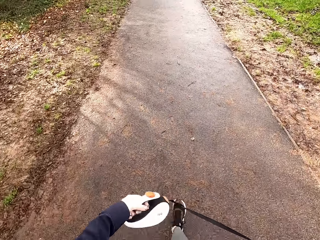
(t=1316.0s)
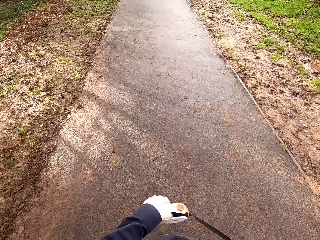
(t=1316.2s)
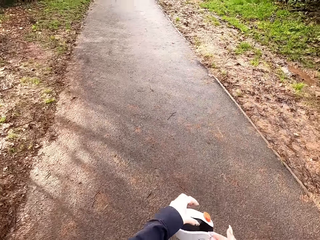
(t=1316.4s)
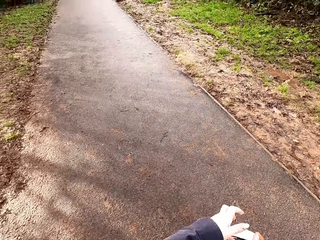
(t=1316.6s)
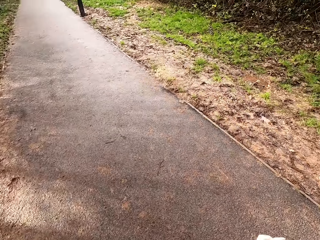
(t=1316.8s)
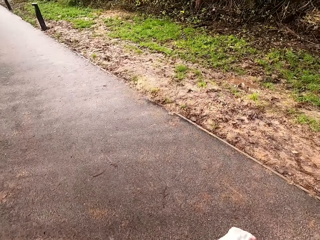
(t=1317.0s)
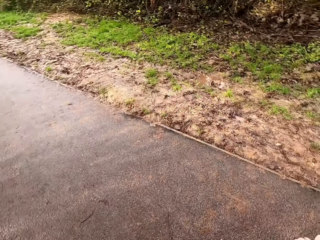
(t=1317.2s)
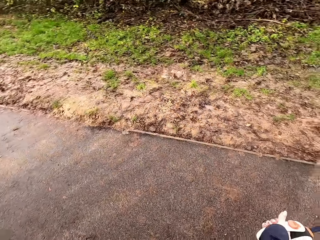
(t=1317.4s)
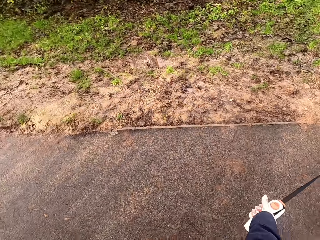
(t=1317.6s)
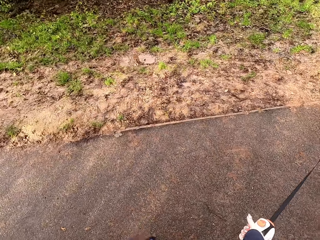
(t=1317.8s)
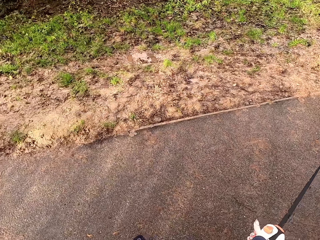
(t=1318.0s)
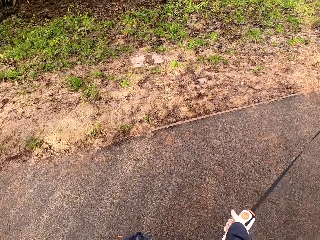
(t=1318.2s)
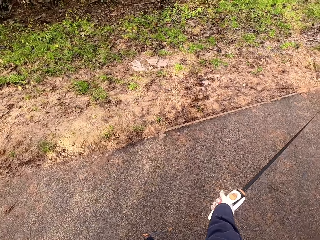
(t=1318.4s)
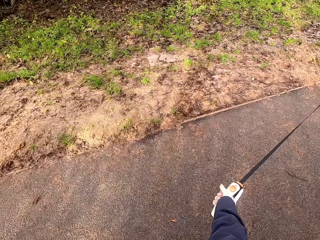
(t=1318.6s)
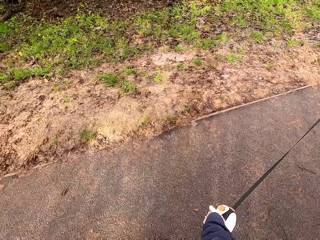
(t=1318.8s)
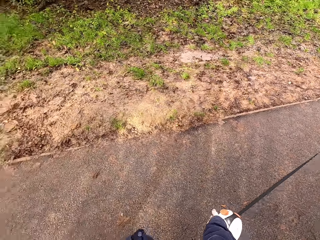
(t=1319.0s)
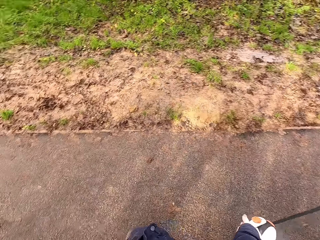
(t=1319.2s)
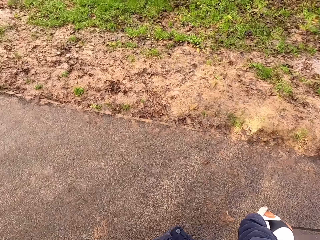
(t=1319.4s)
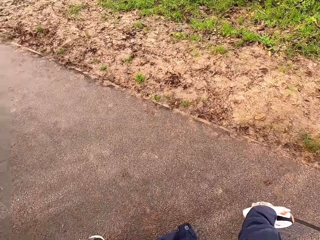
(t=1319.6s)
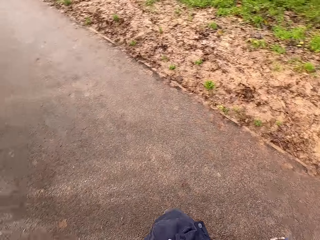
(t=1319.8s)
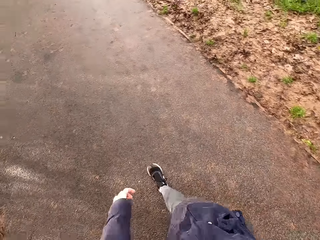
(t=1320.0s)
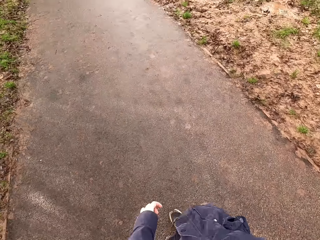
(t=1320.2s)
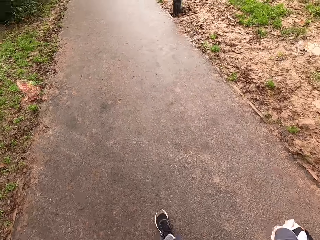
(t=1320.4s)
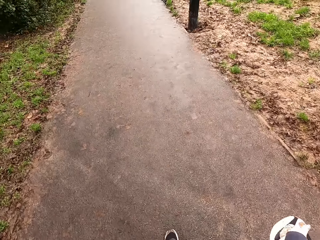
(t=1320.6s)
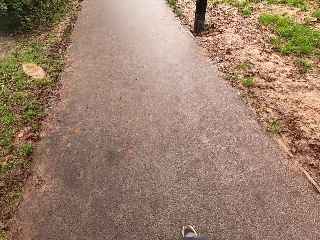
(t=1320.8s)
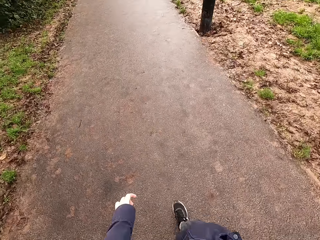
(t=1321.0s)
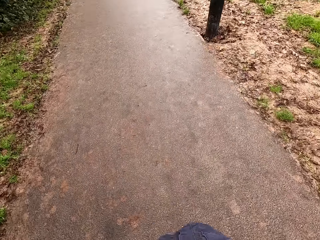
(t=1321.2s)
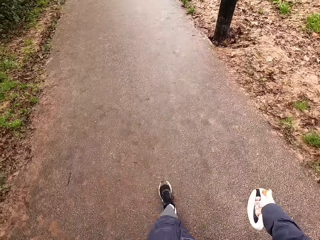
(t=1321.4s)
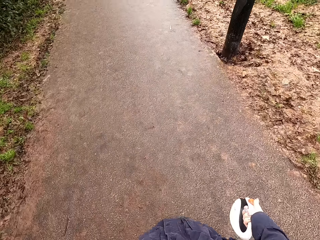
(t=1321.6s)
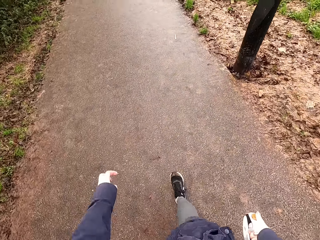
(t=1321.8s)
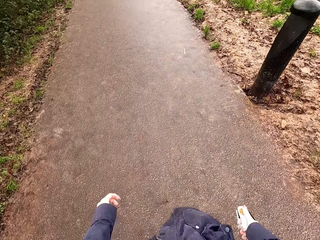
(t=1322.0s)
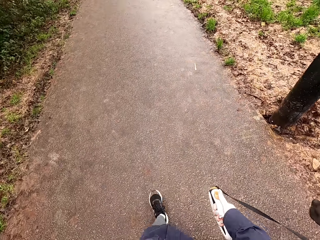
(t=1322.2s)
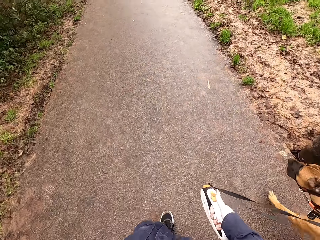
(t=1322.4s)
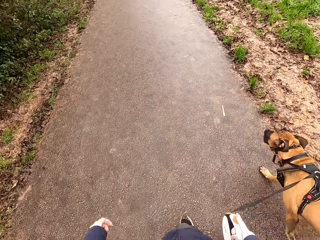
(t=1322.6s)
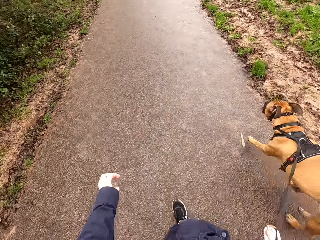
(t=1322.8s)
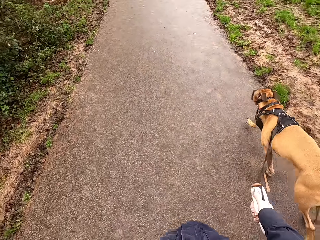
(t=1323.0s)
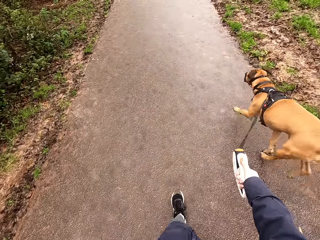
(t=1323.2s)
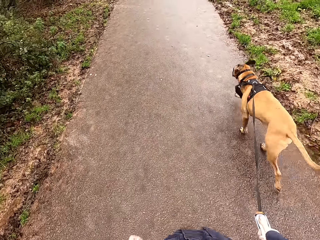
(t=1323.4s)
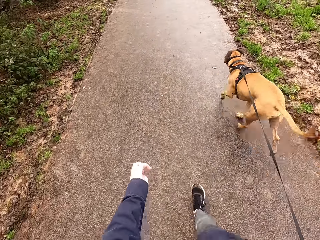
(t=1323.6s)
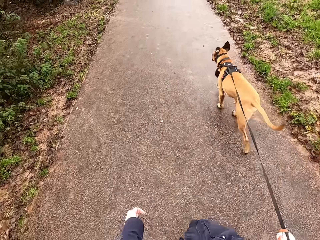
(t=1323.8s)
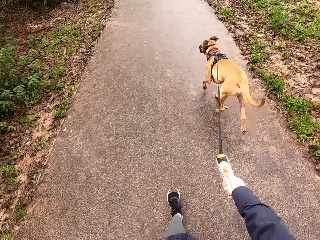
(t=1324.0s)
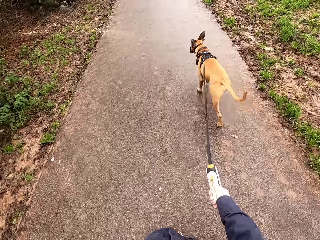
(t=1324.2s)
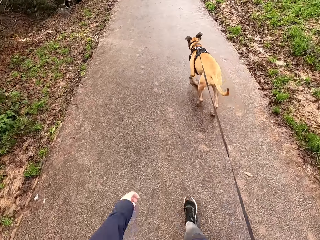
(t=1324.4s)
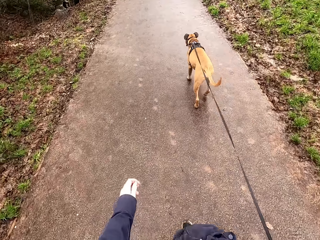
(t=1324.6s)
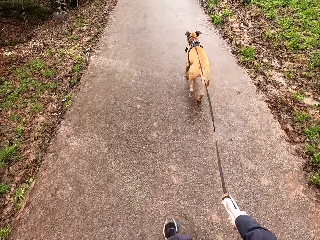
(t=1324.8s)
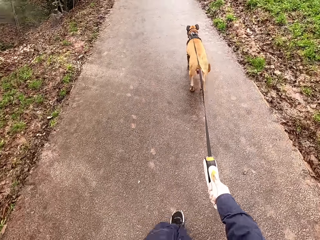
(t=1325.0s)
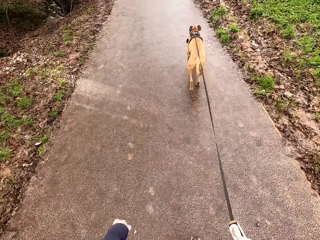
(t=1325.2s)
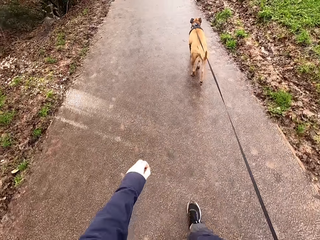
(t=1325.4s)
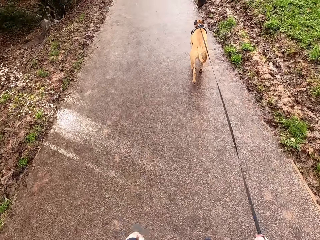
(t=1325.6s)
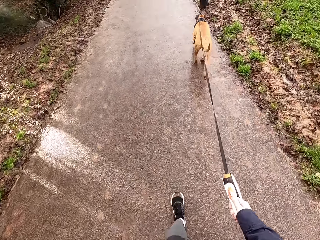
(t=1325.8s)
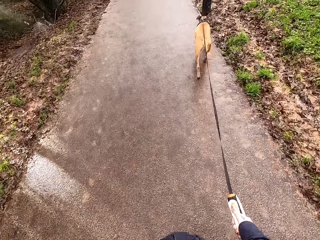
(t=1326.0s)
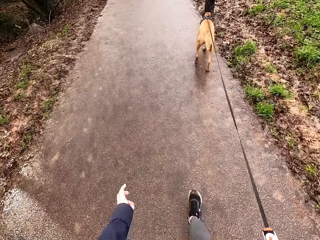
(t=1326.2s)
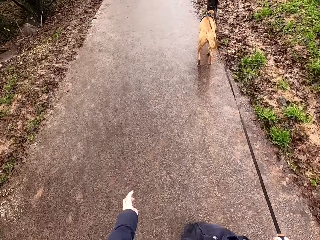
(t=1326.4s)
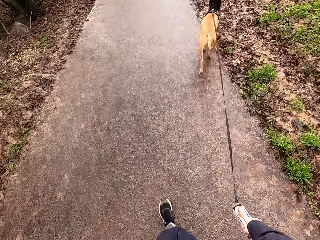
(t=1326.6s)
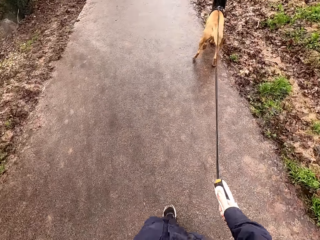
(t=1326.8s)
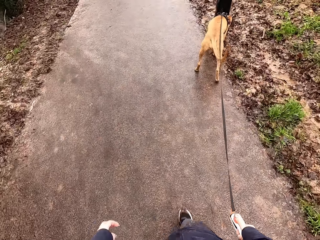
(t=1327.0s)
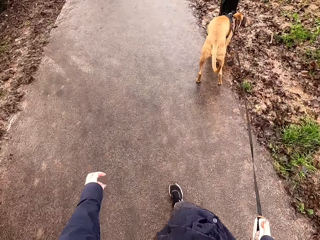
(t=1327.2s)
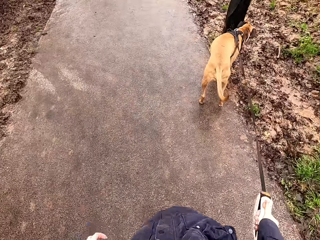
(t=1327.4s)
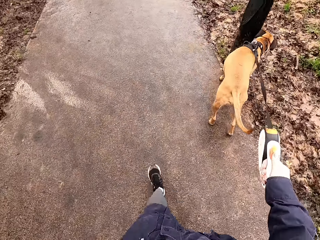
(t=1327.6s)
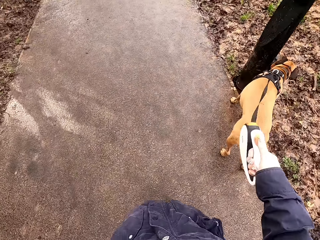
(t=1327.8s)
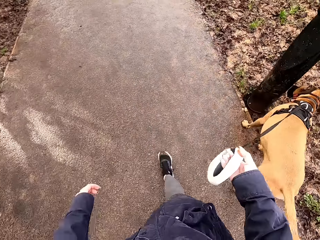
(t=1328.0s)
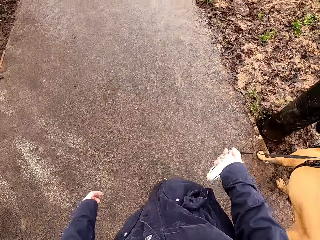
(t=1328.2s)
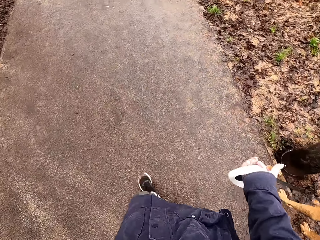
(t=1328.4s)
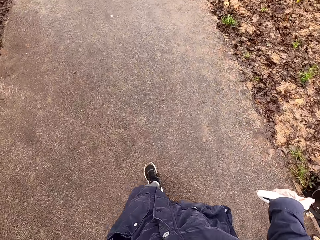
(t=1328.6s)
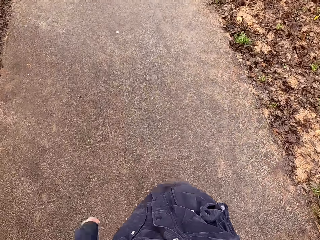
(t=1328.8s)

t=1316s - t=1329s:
The camera wearer exchanges the leash from the left hand to the right hand. They pull the dog. They walk along the pathway.

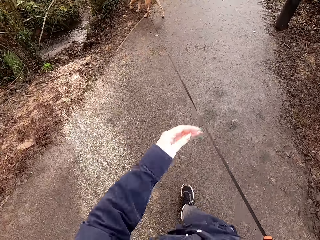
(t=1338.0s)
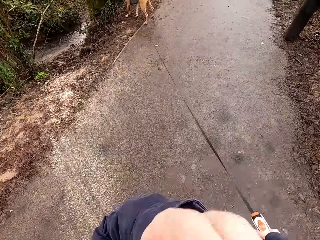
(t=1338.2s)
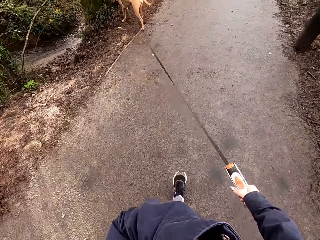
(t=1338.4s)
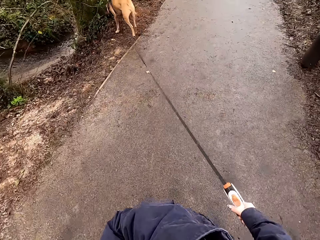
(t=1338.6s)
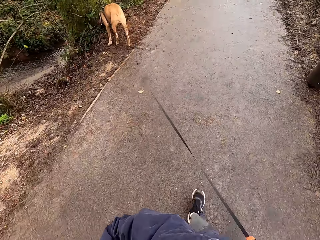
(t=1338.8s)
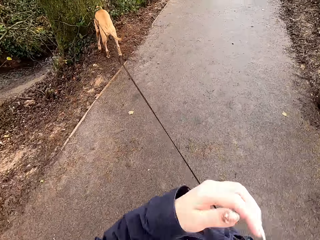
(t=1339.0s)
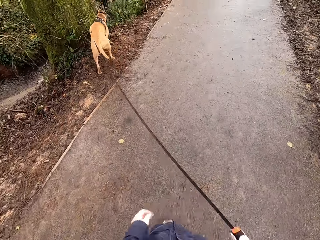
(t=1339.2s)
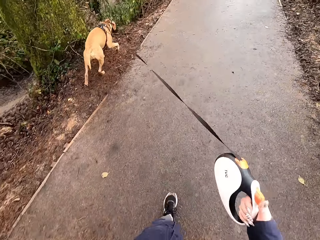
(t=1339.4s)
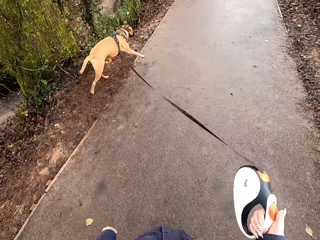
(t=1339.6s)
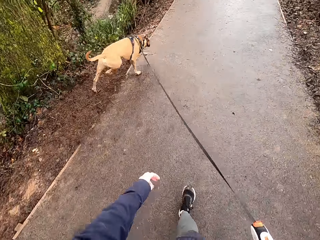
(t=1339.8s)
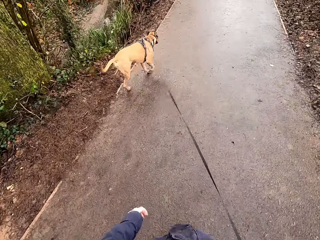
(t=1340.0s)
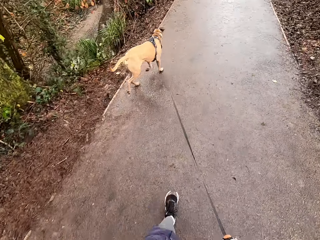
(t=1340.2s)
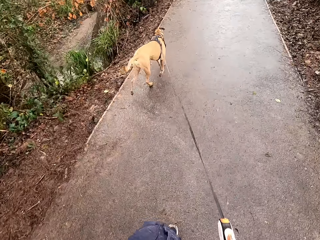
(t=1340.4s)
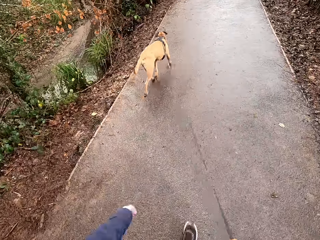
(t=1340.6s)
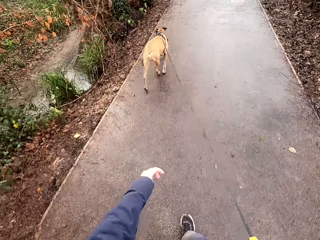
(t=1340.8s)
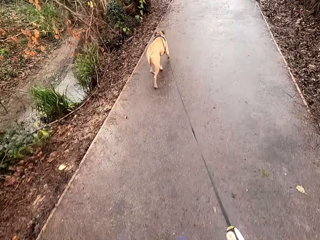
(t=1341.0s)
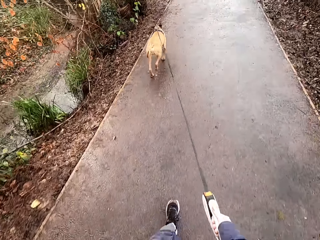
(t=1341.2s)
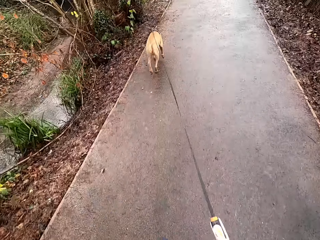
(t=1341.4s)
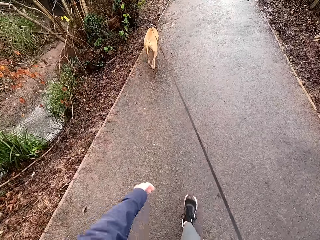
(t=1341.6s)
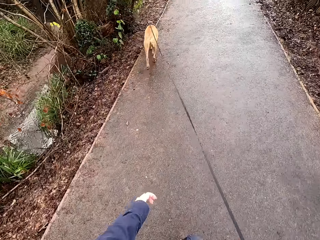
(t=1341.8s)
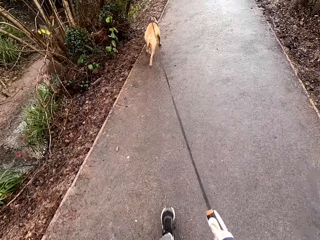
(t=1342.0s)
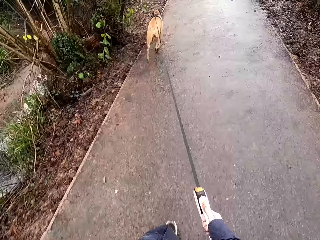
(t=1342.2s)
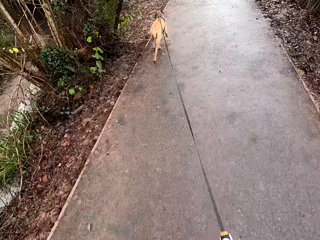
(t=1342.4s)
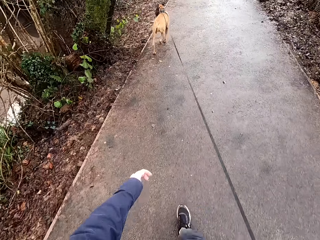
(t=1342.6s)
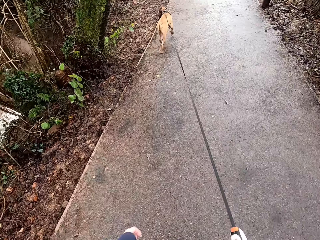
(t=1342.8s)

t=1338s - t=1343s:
The camera wearer touches her face with her left hand.

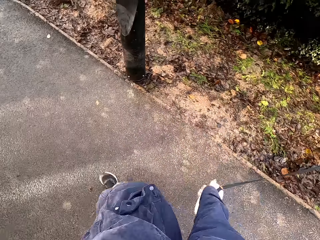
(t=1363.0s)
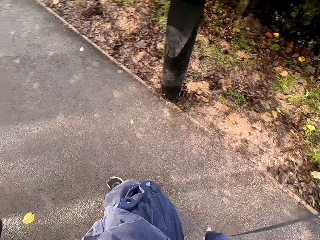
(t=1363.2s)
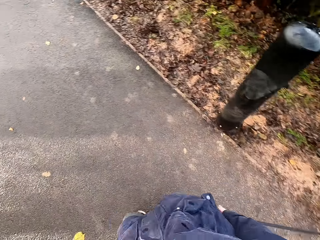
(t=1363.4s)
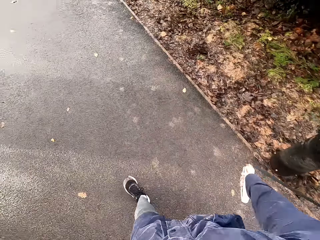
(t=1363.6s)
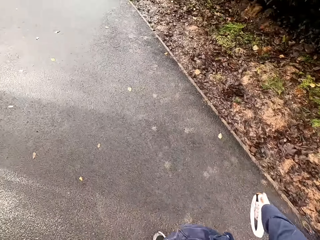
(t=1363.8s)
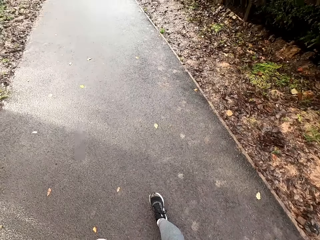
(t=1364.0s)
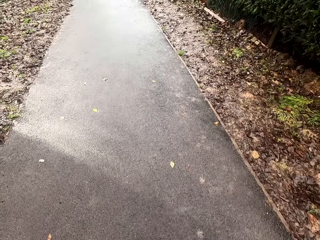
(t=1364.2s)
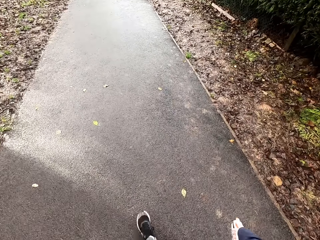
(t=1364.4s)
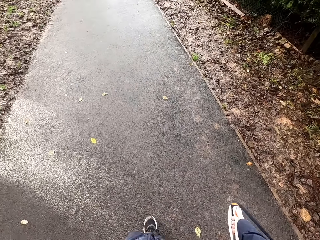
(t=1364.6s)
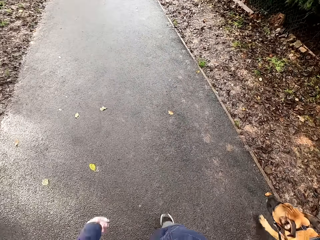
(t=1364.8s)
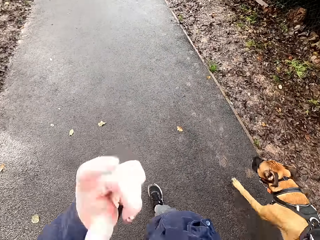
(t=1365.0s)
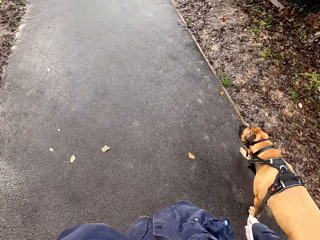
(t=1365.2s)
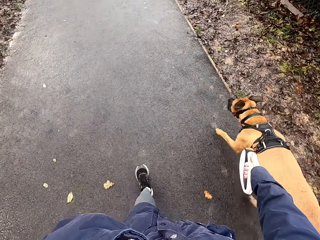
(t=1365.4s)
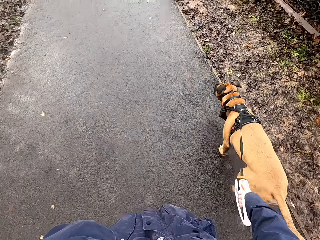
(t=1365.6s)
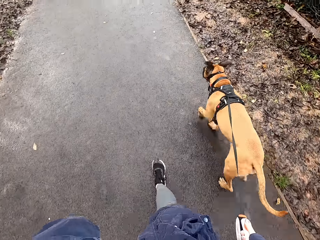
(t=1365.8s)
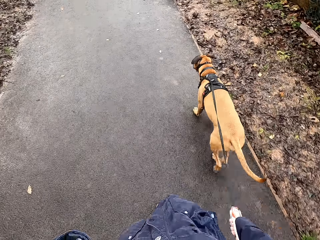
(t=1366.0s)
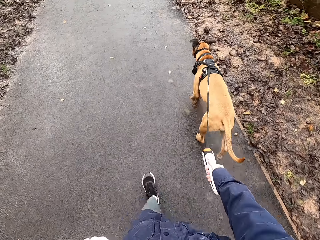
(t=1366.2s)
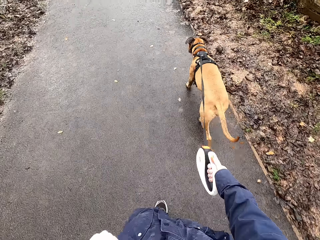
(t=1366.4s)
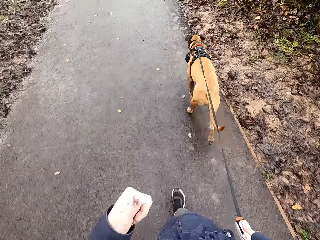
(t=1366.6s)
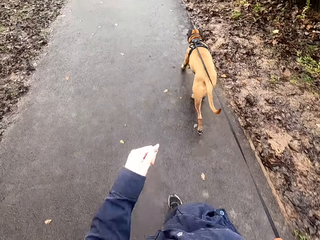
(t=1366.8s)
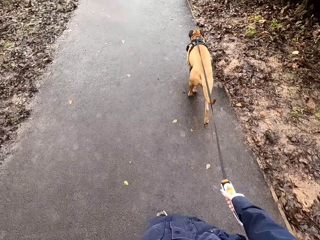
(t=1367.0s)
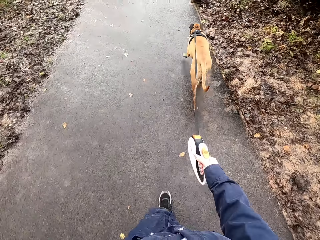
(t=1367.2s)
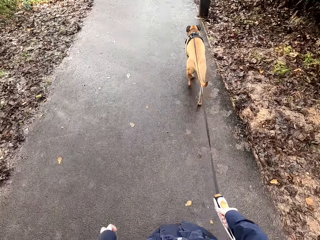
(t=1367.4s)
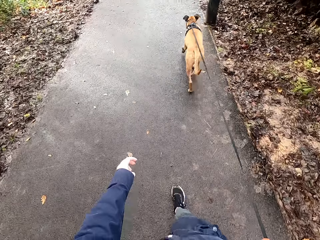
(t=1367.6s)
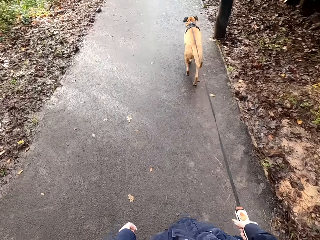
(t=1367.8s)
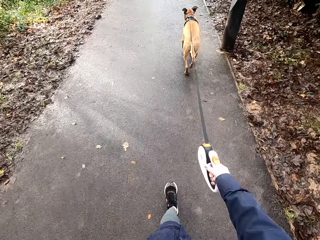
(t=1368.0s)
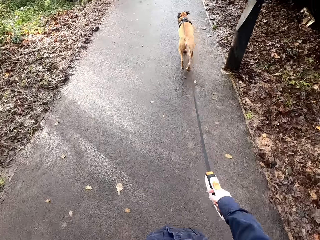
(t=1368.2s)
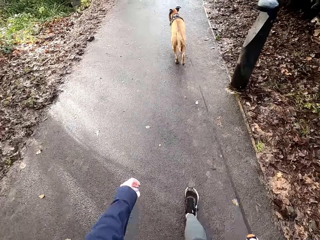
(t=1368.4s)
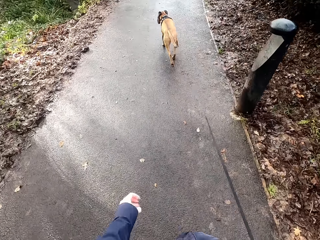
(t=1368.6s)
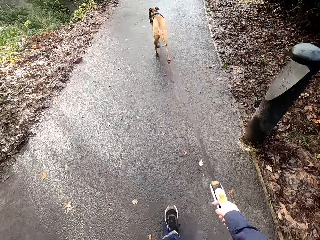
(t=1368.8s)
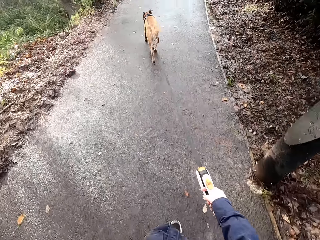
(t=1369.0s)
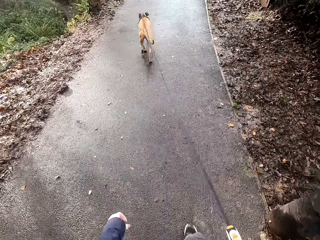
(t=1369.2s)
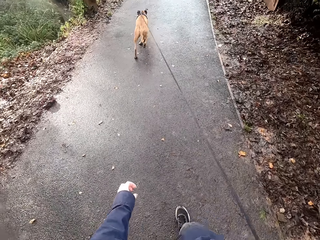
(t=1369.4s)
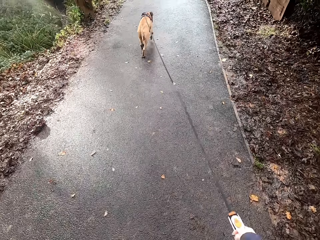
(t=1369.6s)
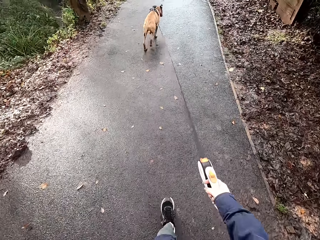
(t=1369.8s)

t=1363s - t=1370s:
The camera wearer touches her face with her left hand.
